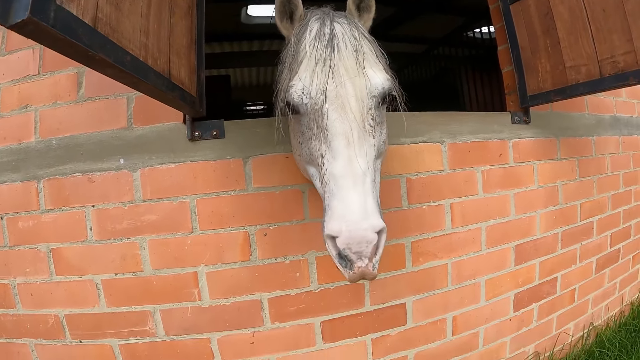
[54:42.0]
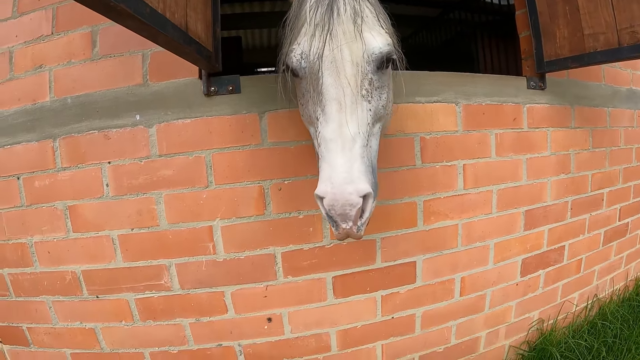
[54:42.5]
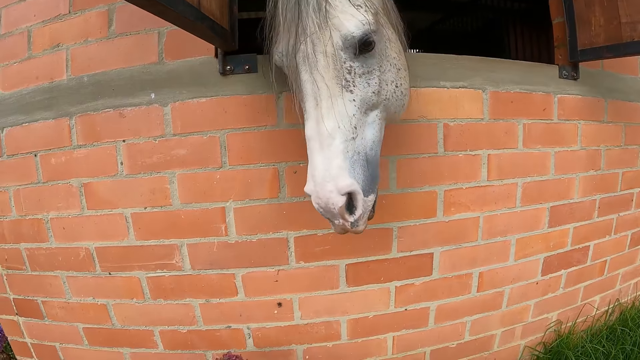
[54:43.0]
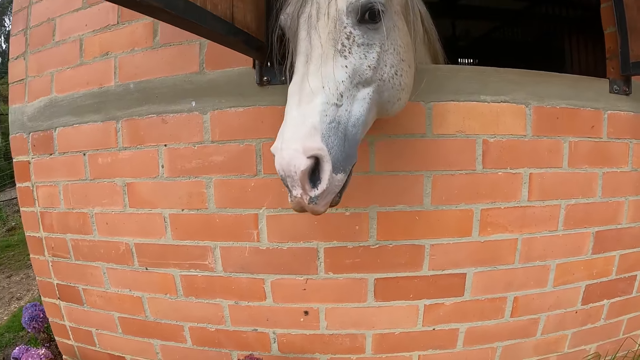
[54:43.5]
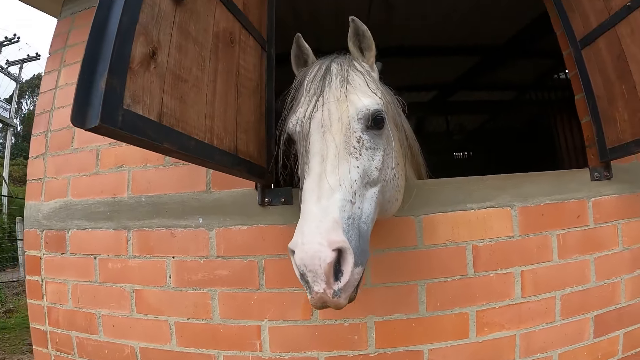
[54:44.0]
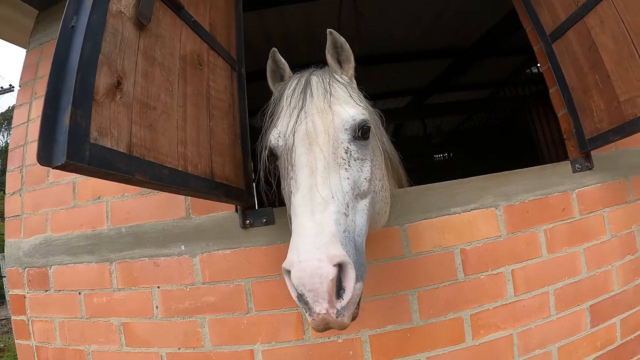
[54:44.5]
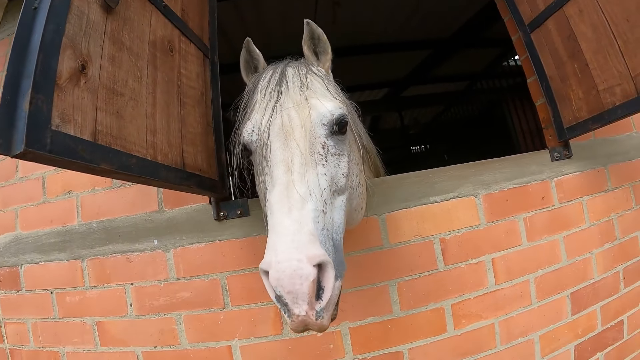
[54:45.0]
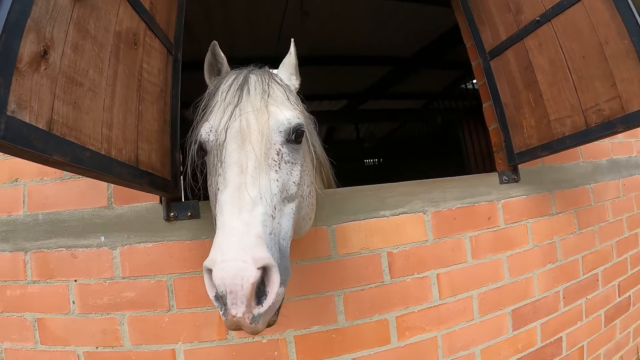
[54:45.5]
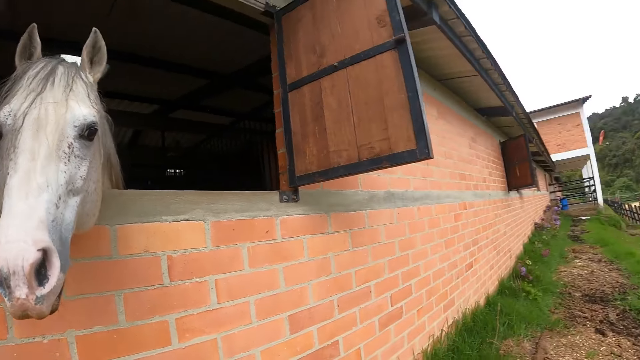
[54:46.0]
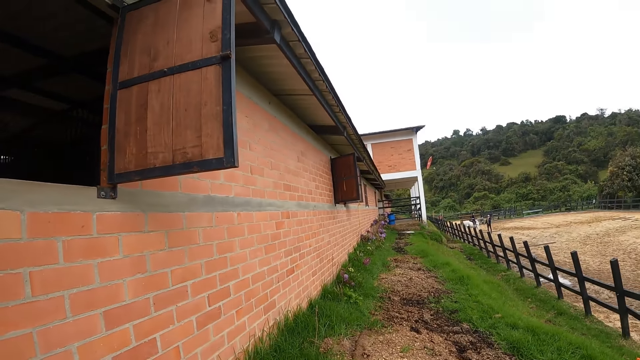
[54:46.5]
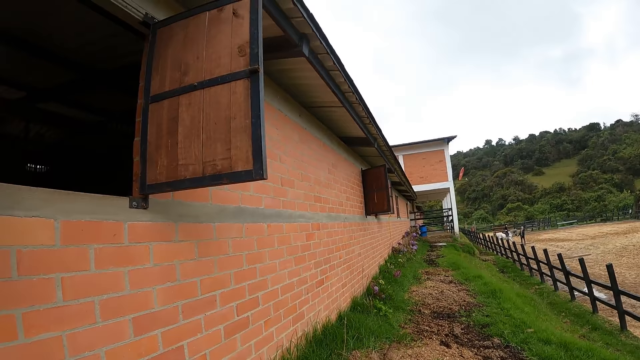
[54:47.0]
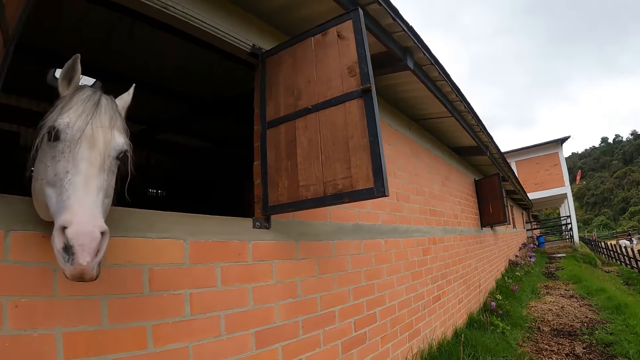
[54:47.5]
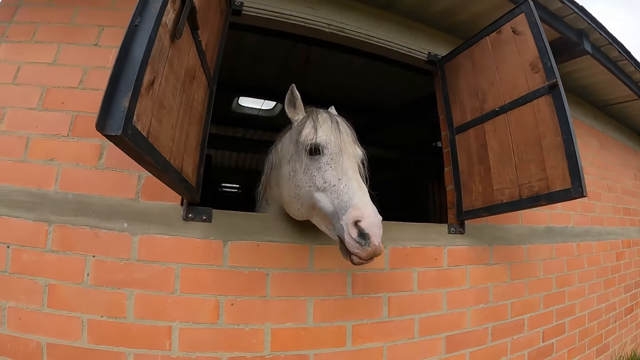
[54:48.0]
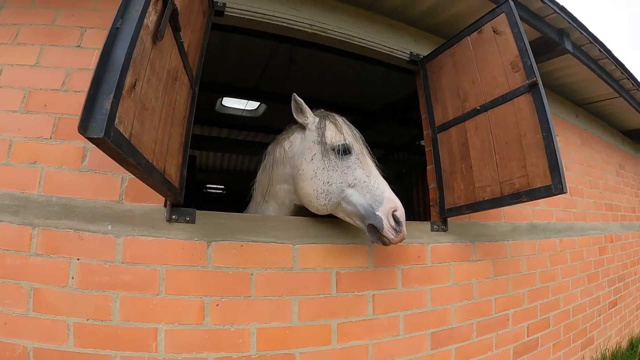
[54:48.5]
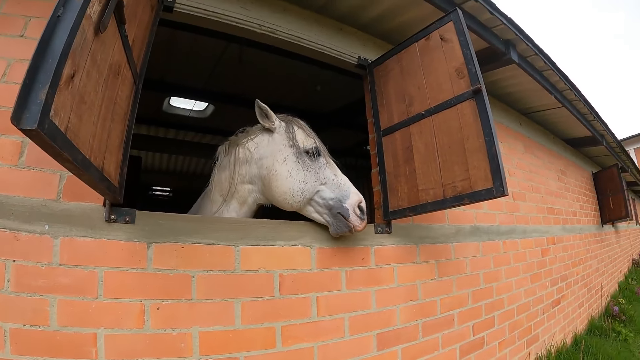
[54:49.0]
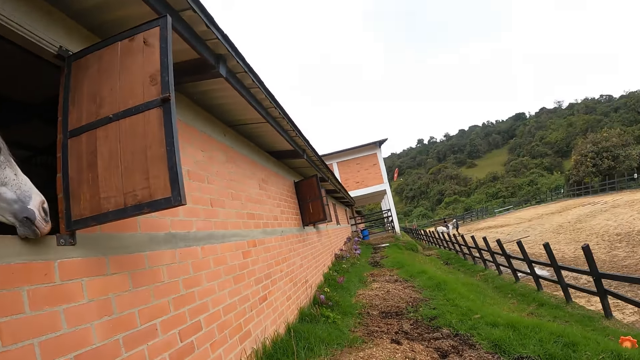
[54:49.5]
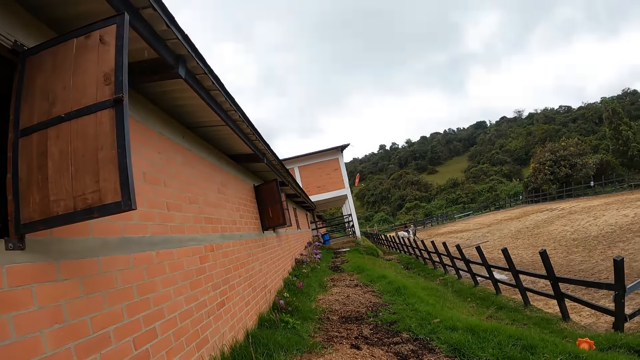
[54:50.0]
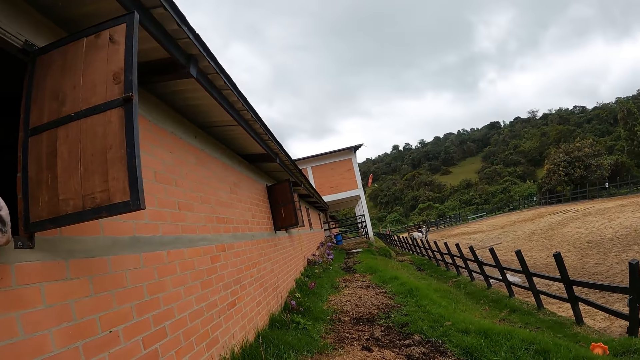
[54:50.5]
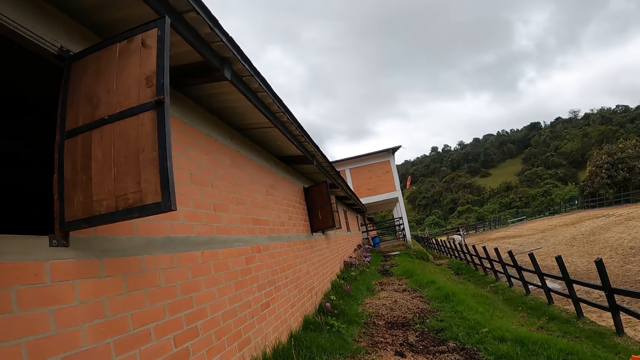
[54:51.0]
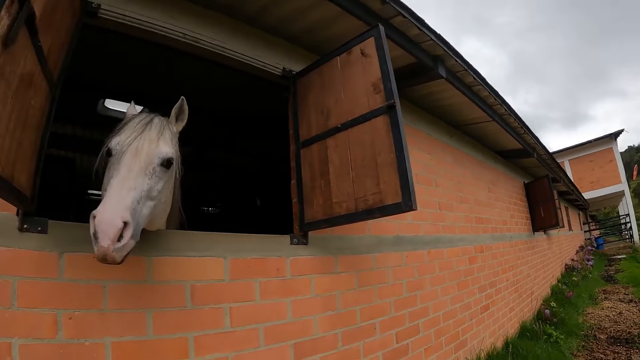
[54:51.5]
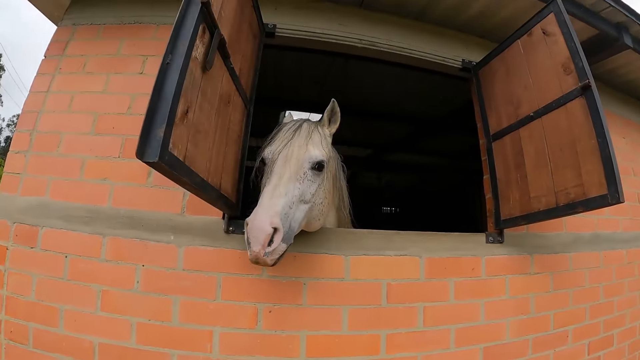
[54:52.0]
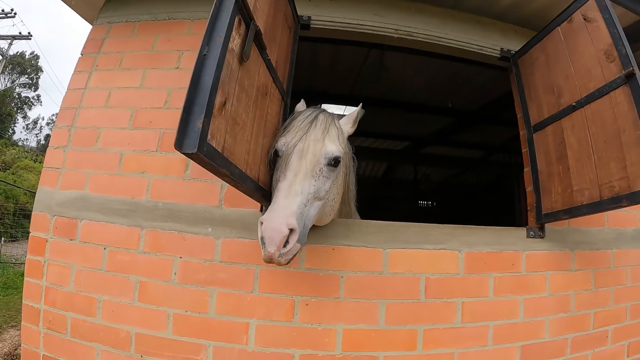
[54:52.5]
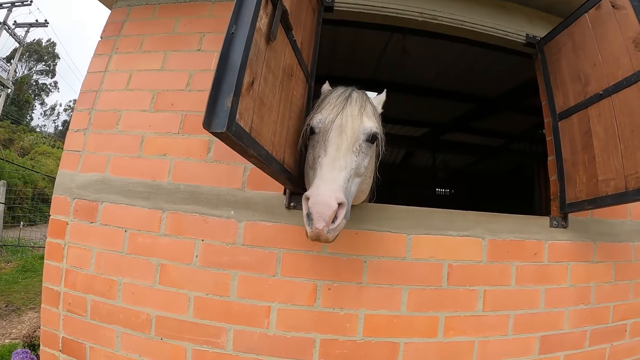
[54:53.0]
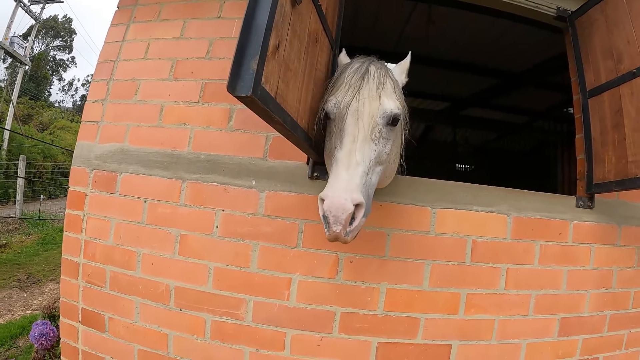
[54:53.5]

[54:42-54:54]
The camera wearer turns round.

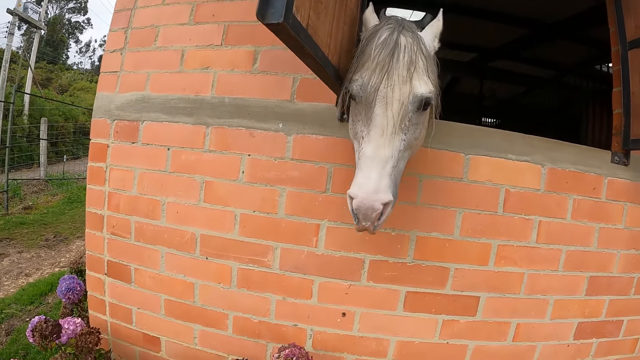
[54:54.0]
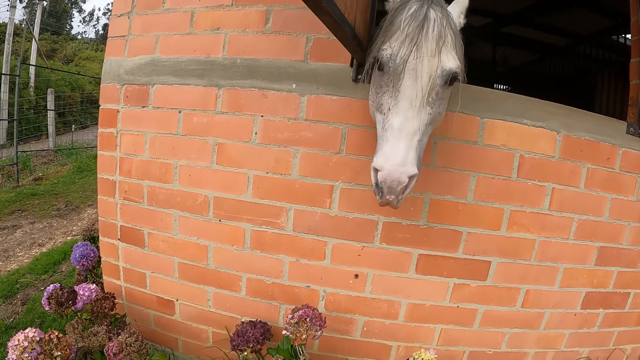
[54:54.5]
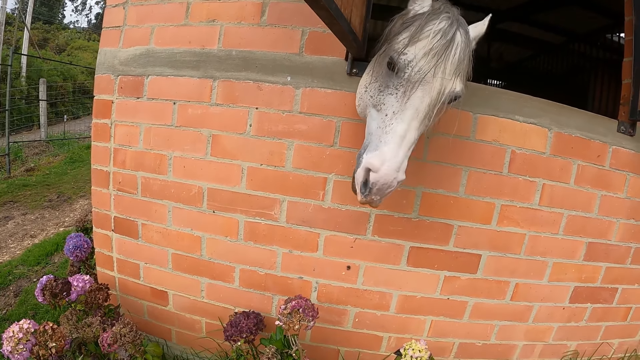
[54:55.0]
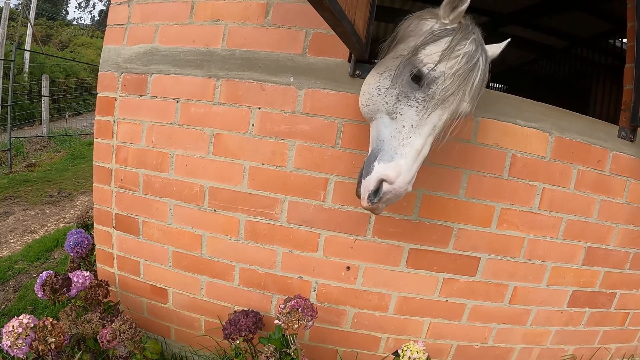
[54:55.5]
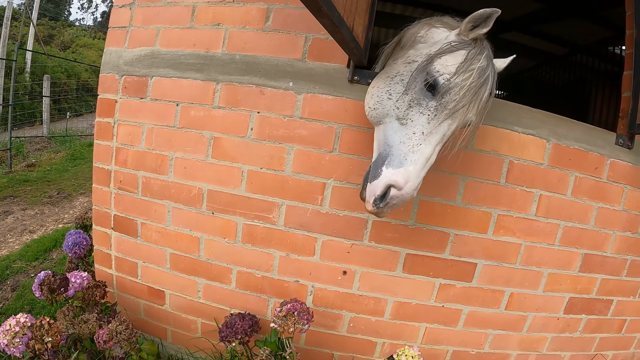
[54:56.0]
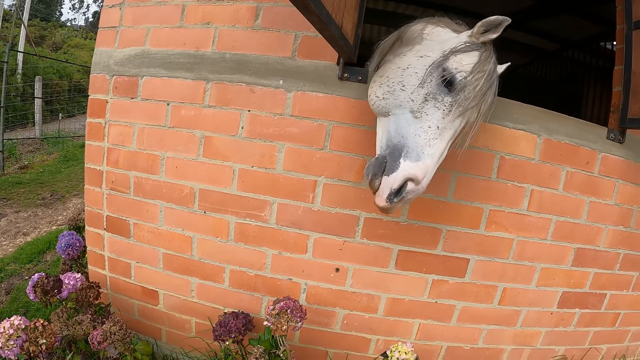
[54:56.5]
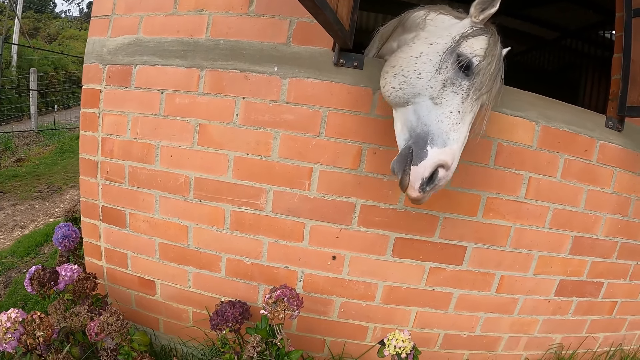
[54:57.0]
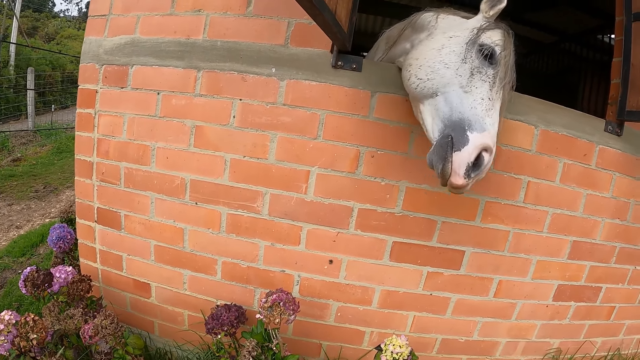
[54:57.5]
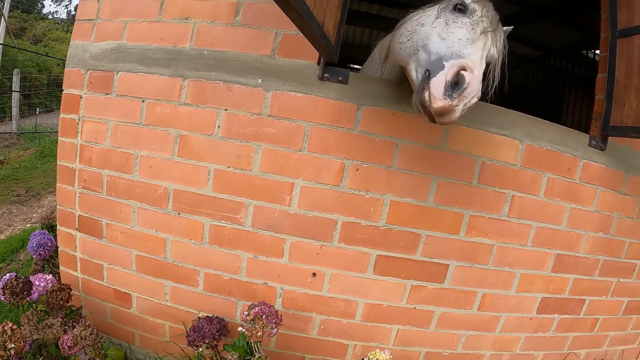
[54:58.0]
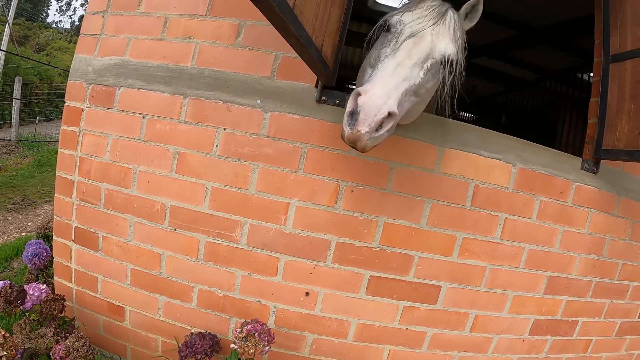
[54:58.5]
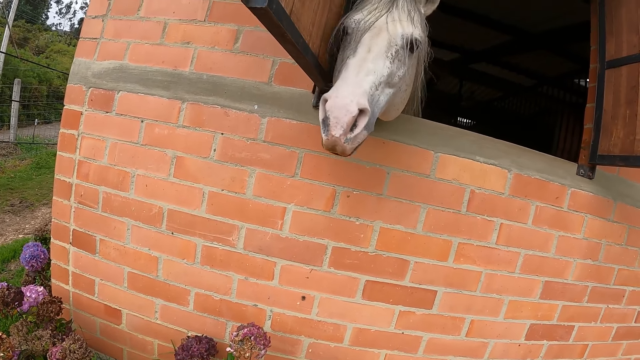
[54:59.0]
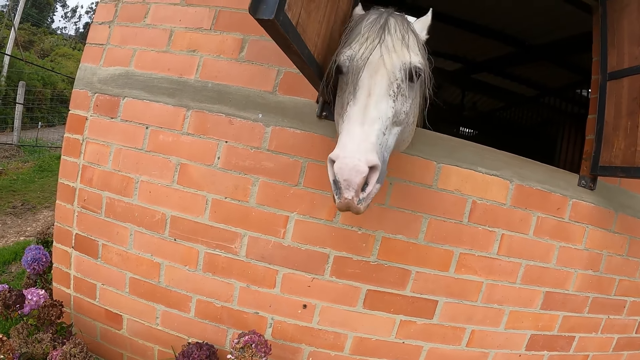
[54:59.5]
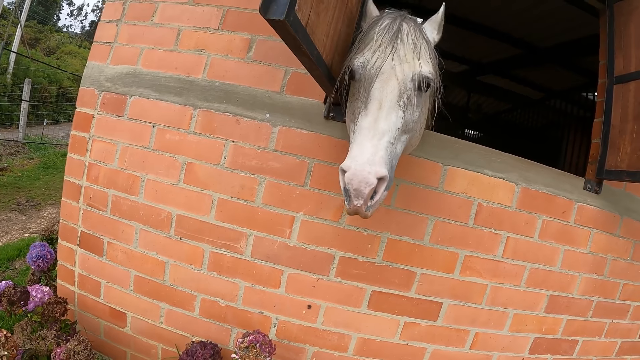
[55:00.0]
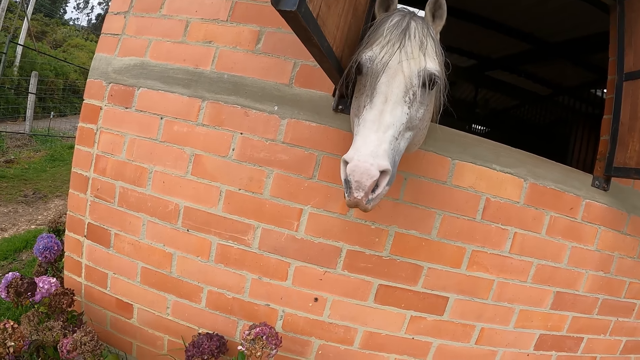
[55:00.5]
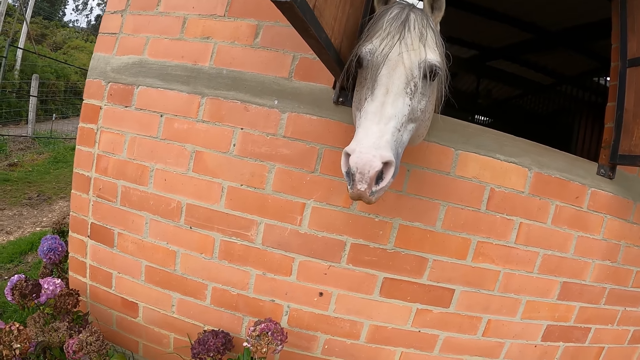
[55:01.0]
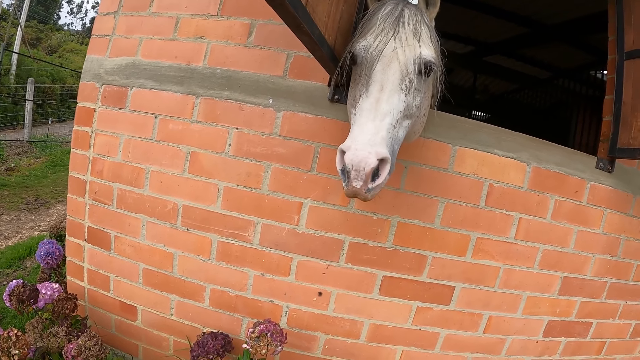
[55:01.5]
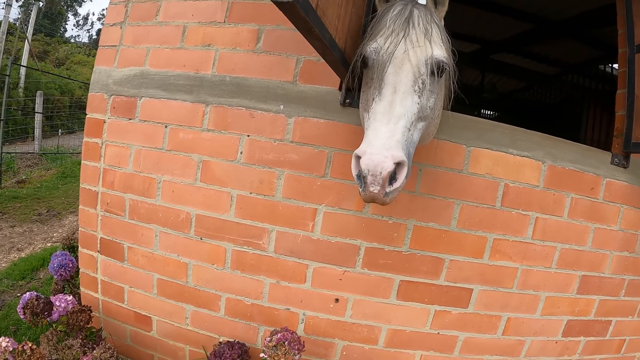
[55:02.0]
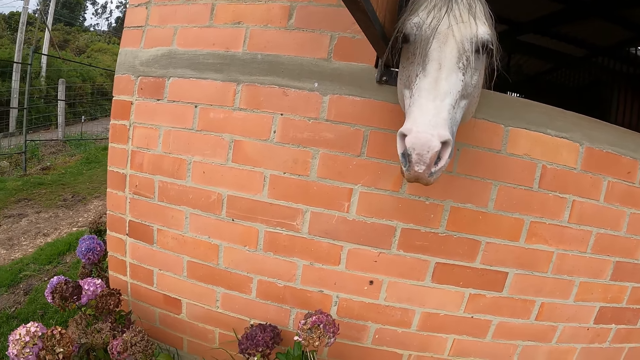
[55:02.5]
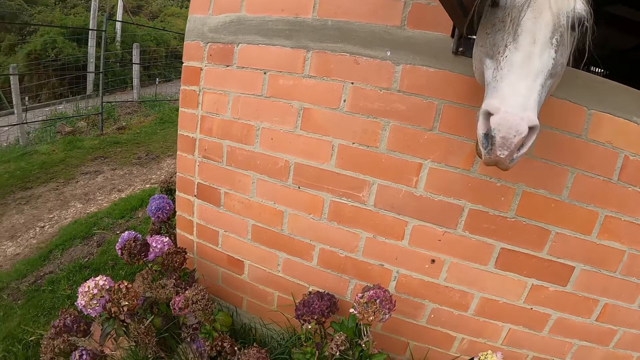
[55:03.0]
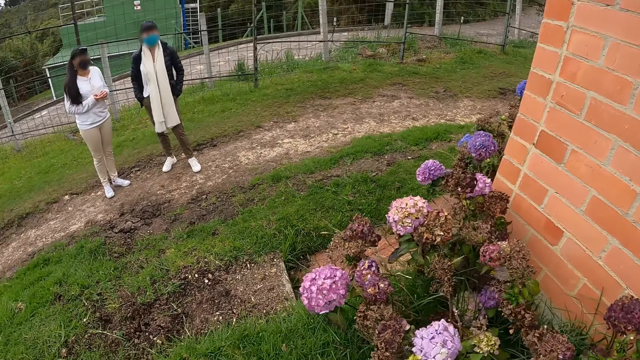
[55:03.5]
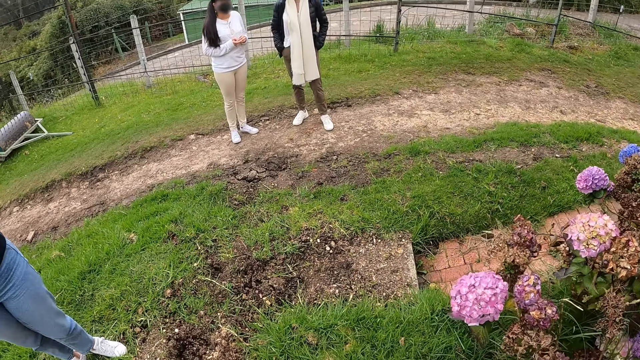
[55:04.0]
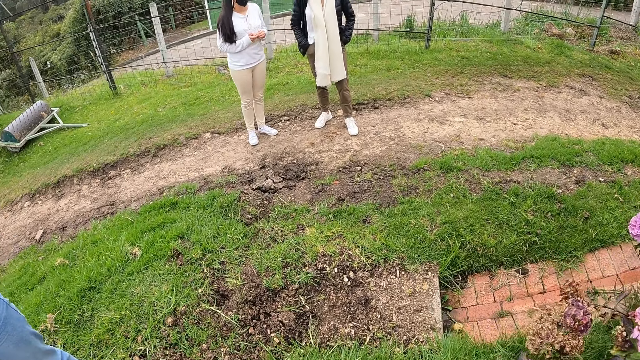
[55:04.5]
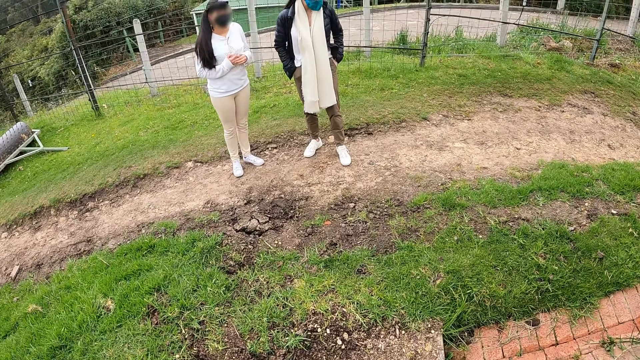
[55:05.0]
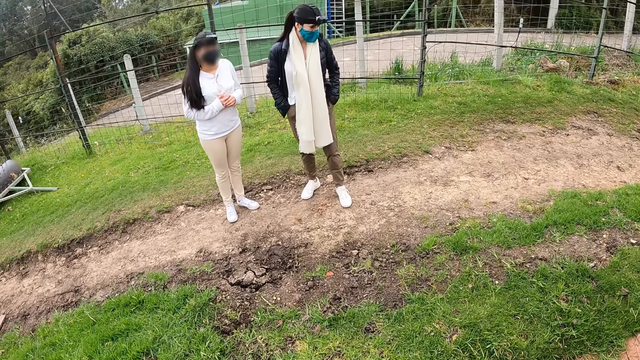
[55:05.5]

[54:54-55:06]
The camera wearer walks in the compound.
